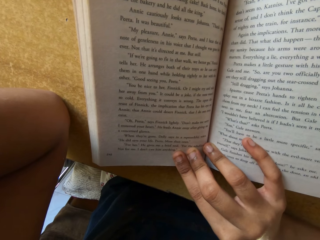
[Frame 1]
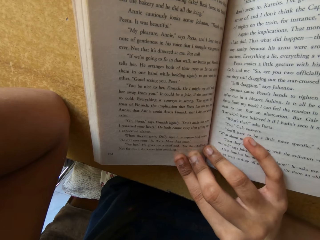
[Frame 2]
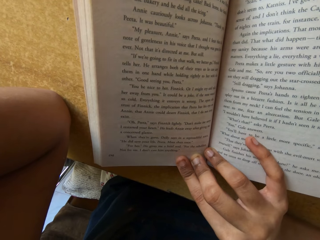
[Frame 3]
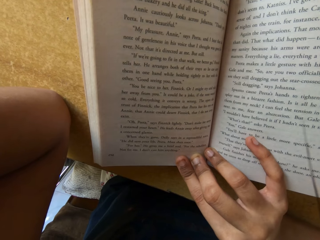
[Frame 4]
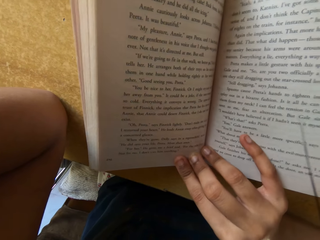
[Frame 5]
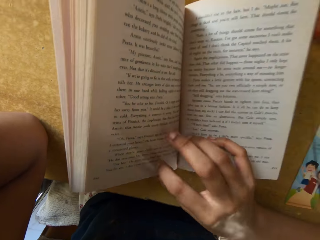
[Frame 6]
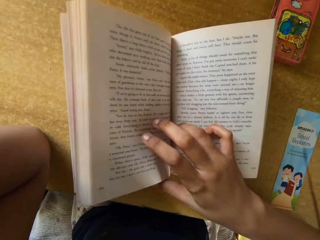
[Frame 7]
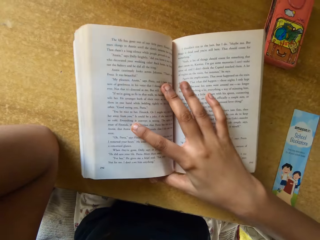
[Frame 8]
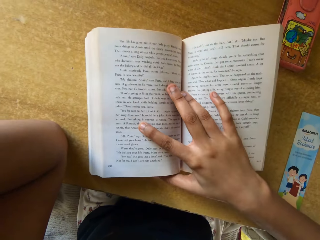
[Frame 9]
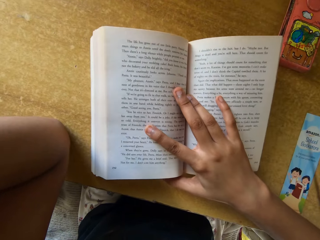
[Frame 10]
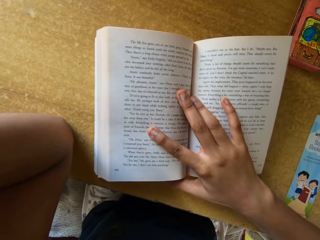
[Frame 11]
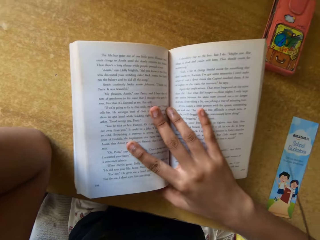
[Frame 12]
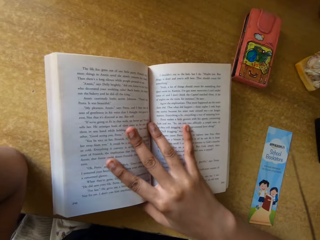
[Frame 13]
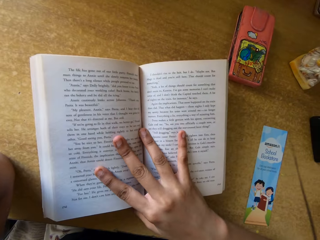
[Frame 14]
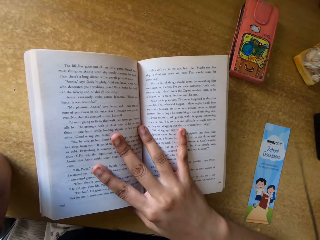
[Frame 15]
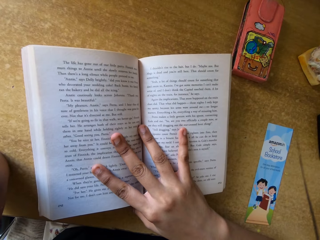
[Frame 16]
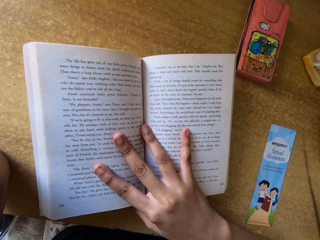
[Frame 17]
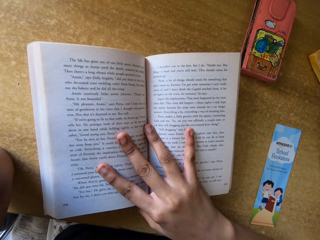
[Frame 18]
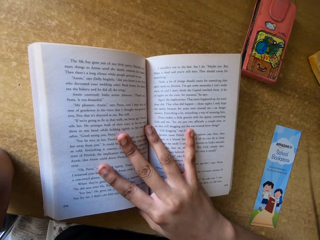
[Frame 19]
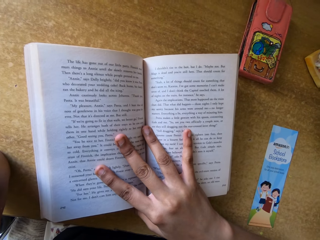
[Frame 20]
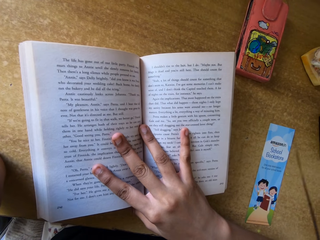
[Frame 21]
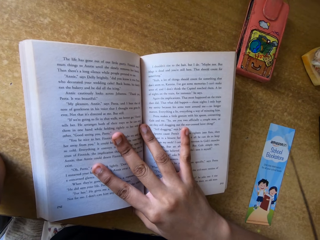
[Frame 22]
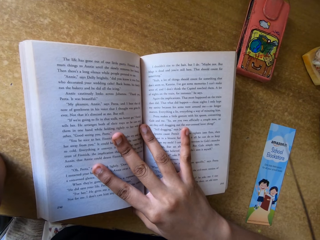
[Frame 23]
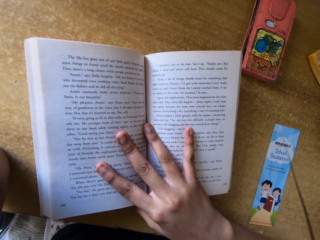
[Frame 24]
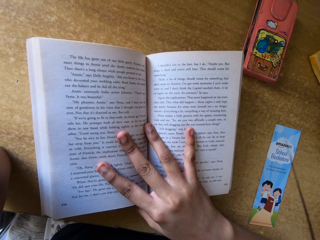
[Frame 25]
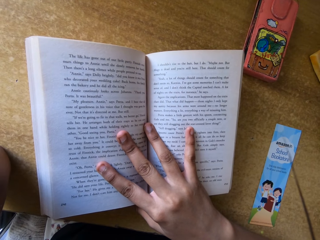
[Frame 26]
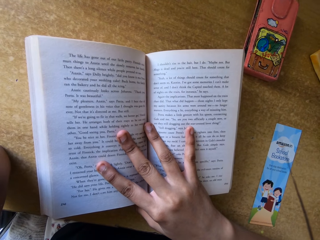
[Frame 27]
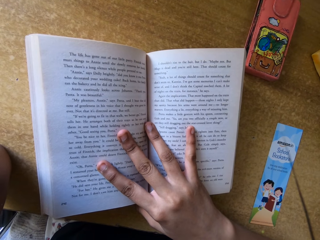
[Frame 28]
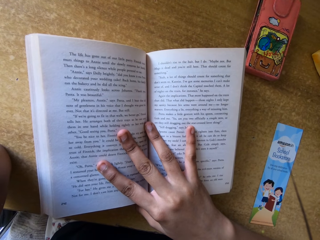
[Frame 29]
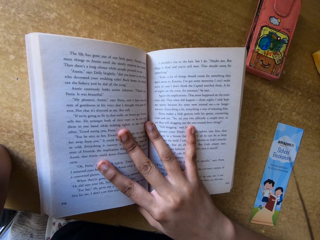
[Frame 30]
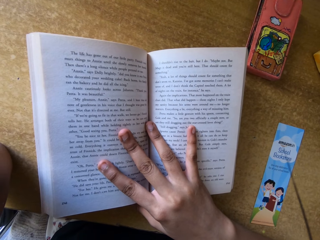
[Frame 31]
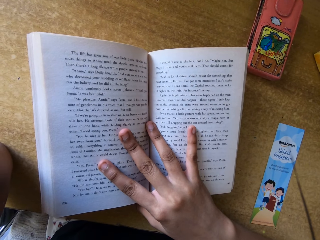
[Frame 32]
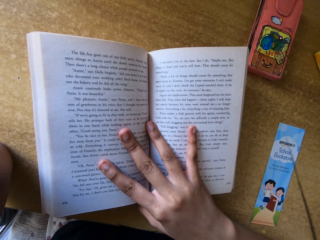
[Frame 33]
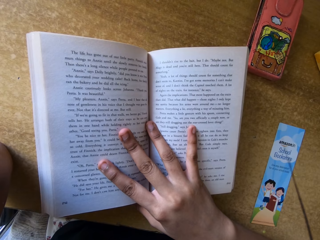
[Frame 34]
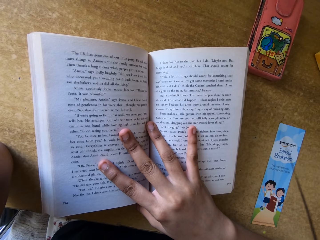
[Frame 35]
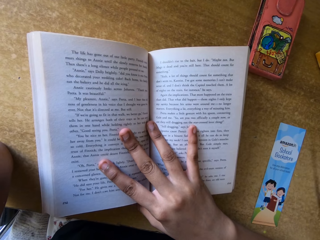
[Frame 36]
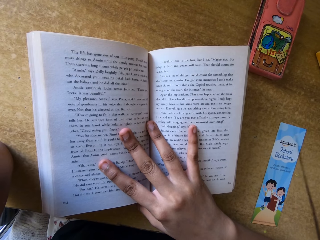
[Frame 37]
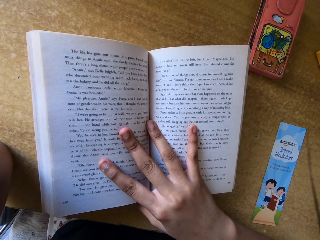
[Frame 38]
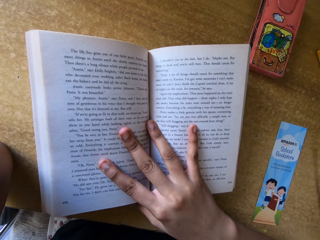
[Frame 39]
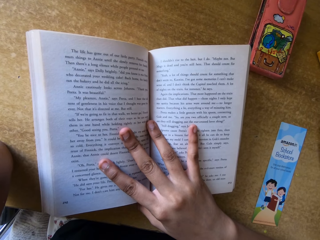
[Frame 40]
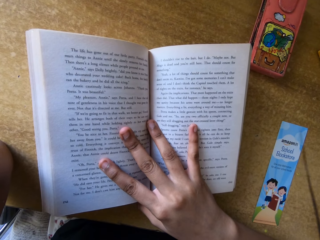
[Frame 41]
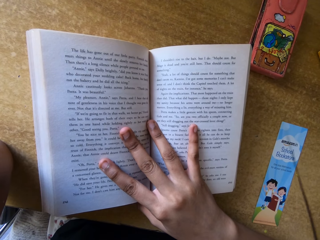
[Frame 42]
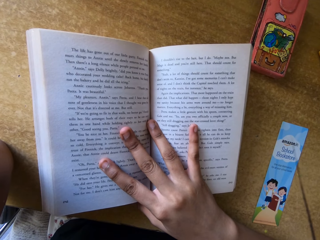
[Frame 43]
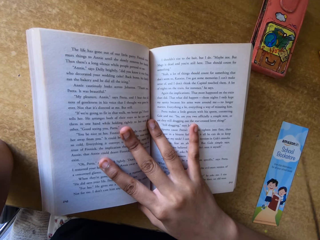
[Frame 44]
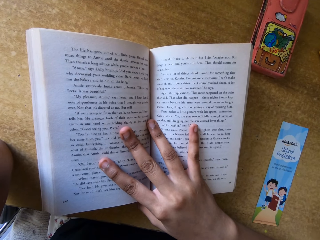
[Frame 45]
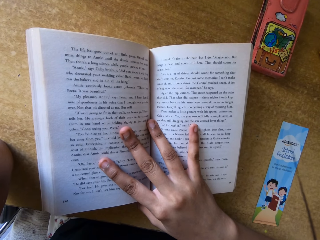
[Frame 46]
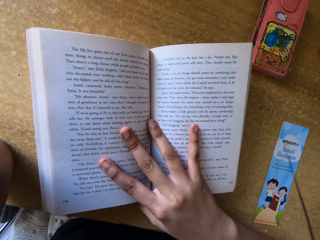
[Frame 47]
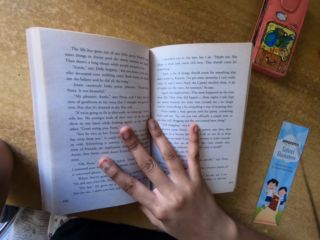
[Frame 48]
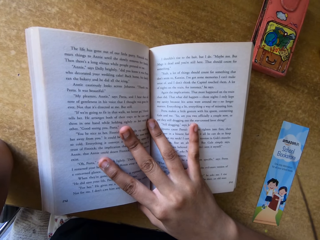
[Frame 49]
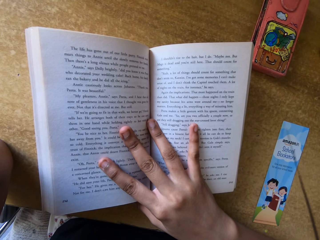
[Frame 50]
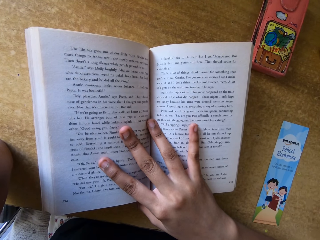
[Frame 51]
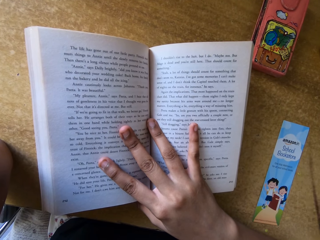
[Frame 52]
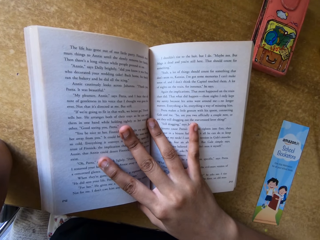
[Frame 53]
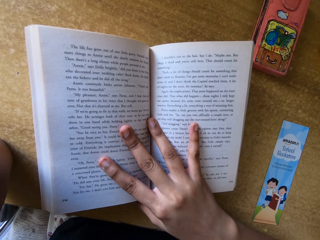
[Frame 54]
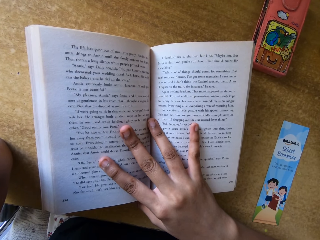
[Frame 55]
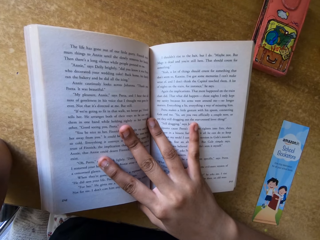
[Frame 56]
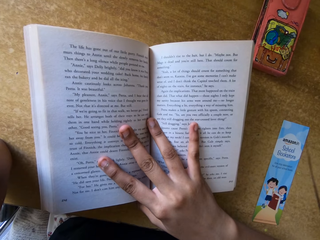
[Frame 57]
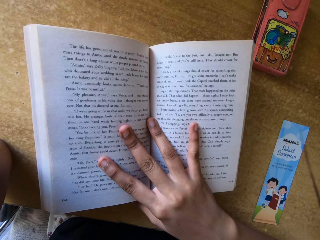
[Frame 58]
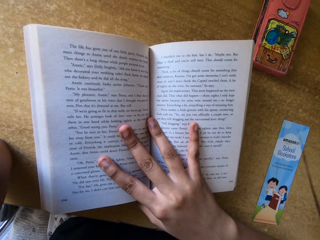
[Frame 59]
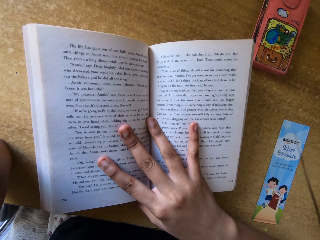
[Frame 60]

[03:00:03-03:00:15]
The camera wearer holds the book in place. They read the book.

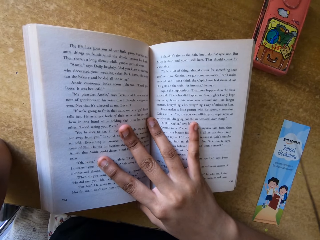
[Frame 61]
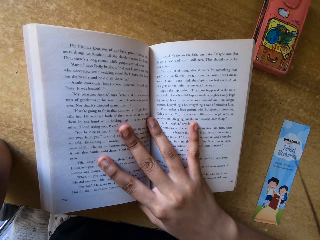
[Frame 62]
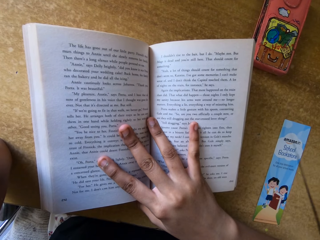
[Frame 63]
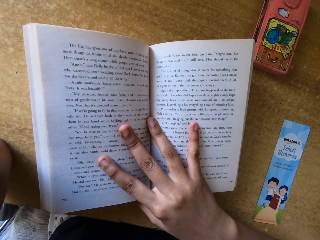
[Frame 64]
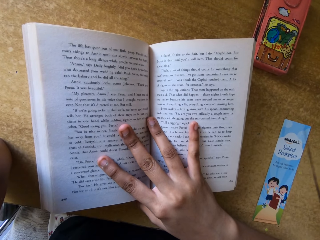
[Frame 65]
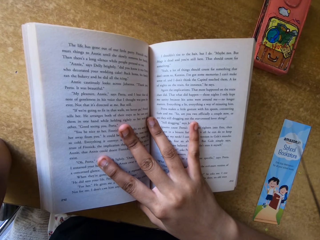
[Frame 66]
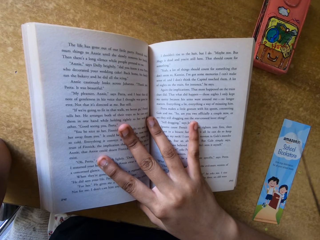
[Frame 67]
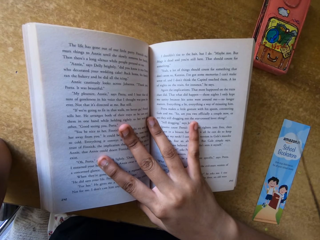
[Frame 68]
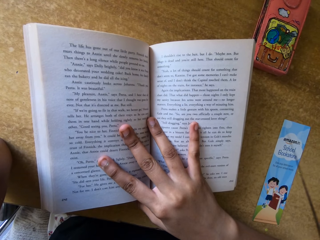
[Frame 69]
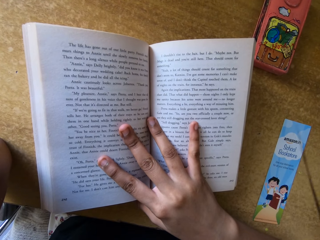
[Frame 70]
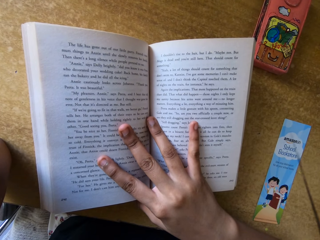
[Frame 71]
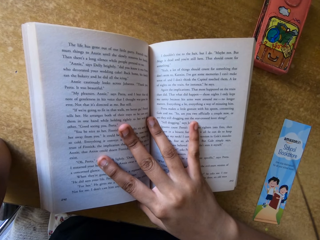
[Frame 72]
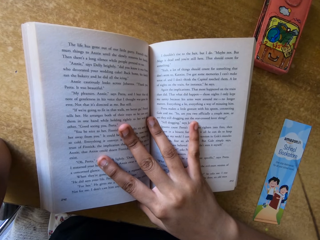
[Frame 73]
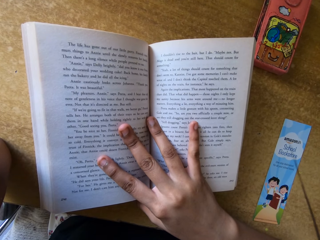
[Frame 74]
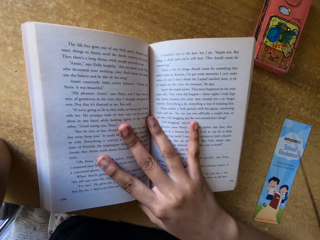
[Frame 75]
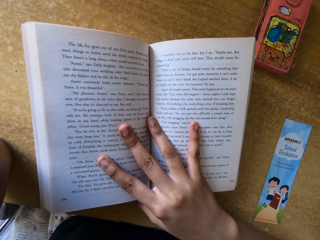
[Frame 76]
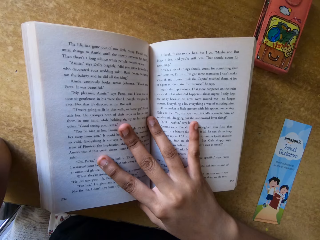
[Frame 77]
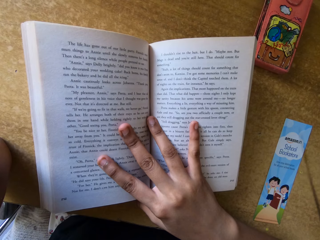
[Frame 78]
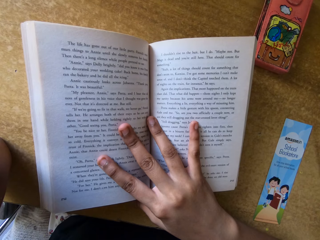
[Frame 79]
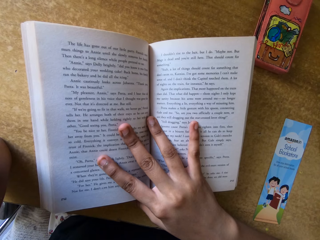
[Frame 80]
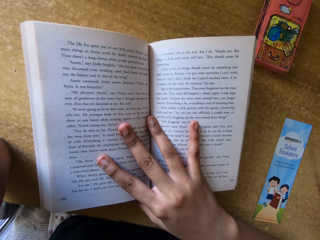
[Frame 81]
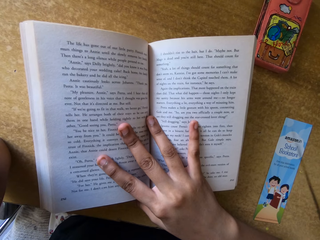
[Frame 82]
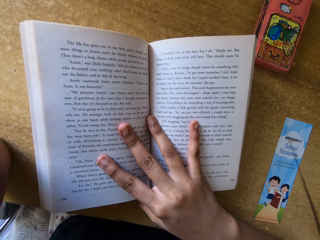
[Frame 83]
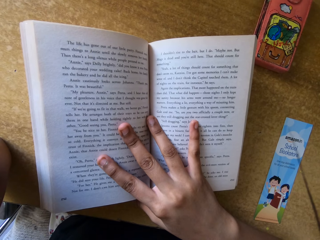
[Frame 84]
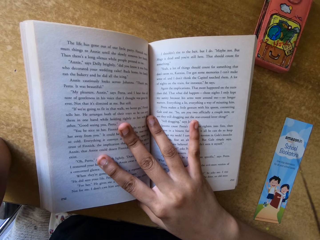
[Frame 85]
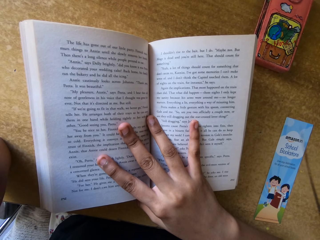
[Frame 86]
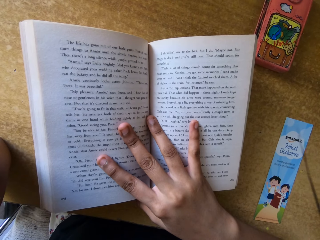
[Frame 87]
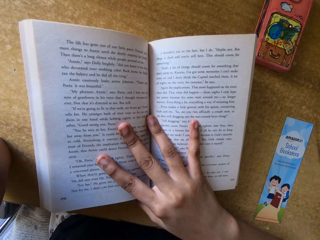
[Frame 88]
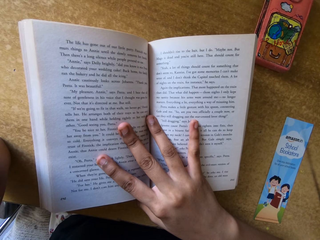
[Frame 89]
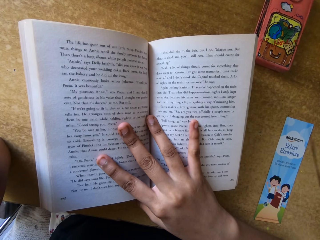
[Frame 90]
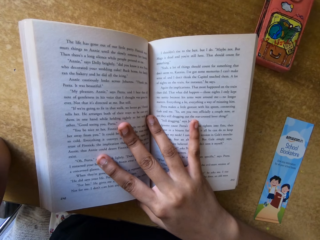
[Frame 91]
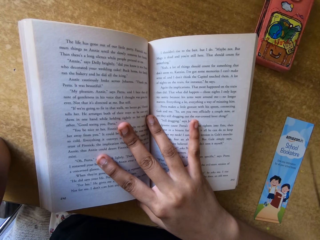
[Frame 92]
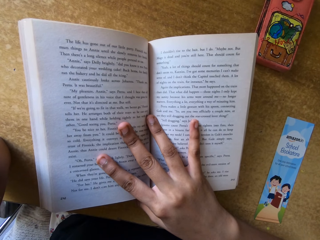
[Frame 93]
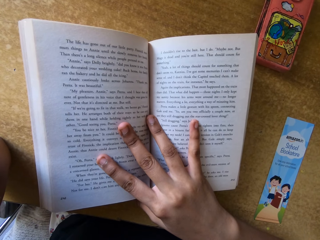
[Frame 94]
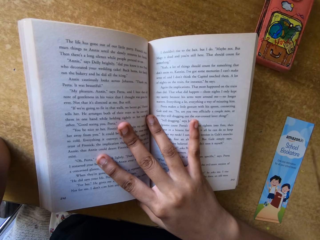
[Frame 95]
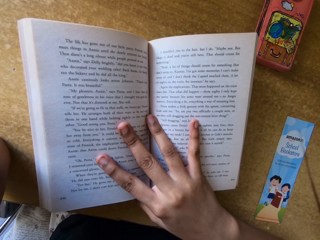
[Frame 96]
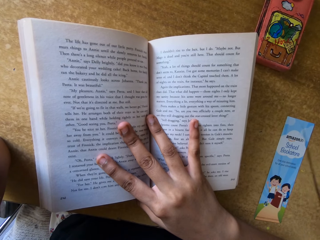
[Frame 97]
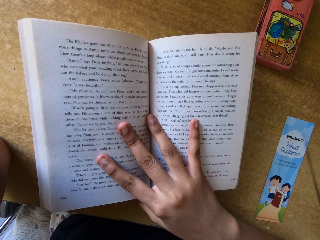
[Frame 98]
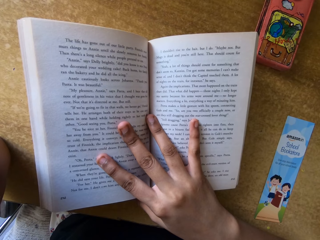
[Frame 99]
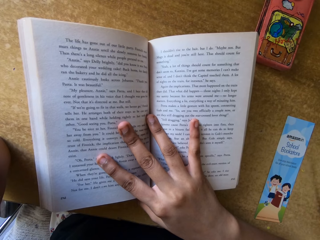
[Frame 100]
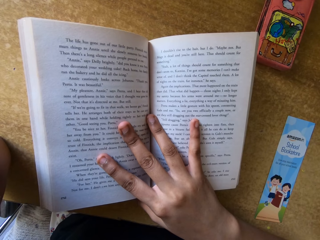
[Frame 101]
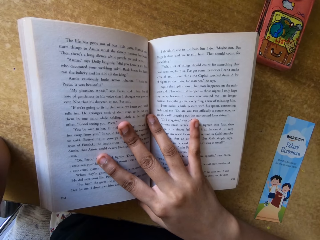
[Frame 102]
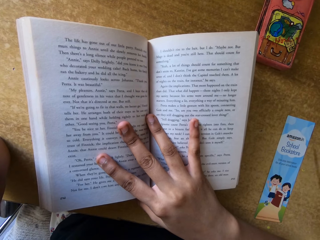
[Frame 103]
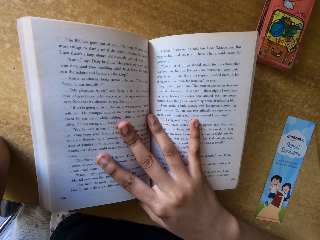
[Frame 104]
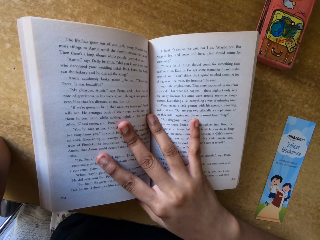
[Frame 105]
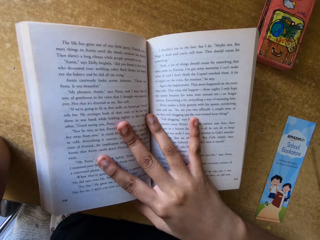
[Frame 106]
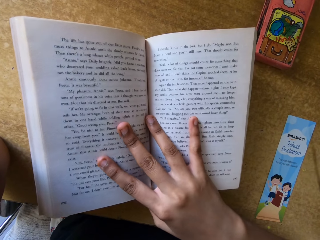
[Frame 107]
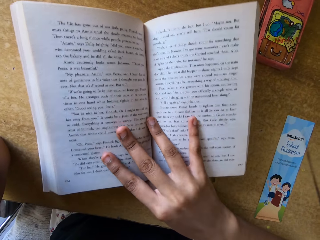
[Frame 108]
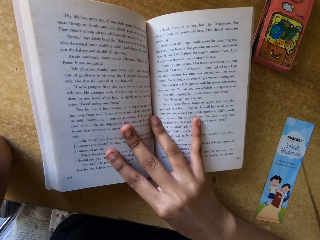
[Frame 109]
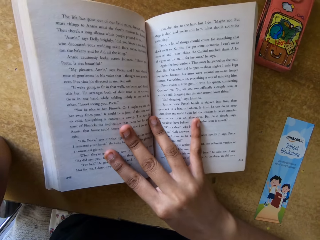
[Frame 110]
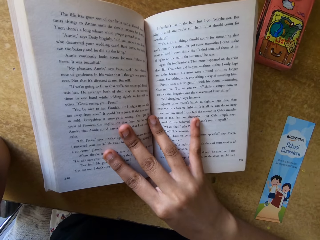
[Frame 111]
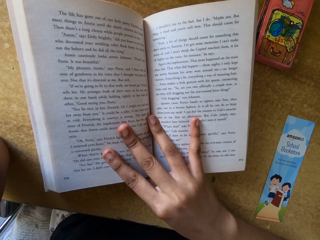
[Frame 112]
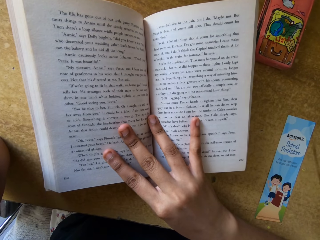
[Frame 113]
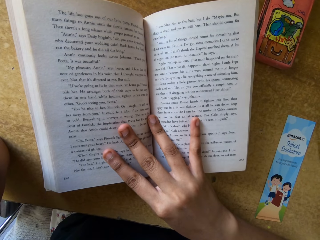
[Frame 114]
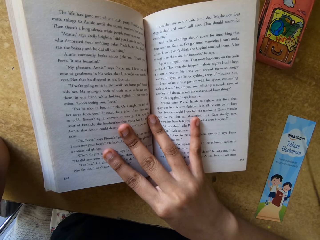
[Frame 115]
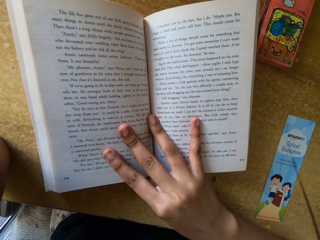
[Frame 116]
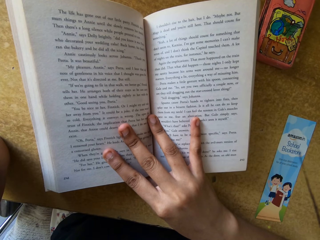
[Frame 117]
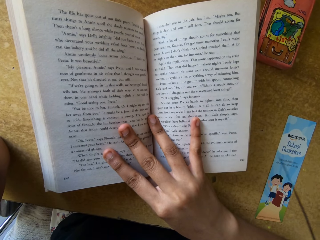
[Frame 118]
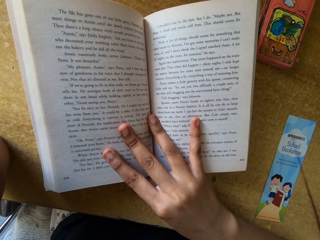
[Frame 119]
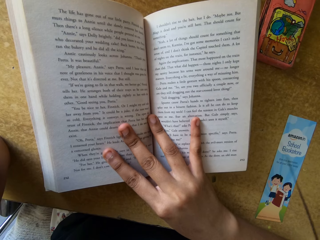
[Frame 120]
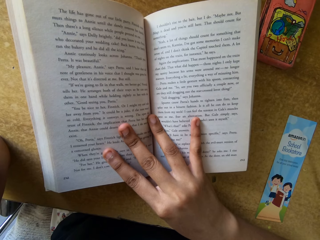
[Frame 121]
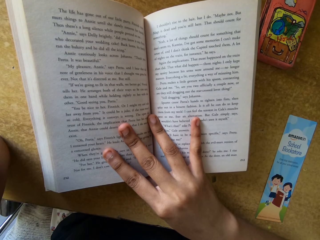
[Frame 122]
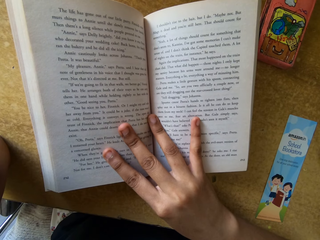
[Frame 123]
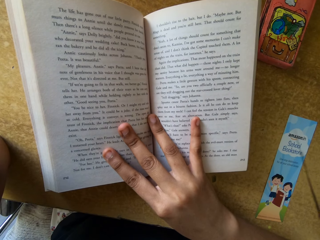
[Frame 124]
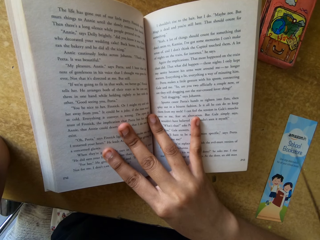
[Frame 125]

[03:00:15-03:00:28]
The camera wearer moves a book.
